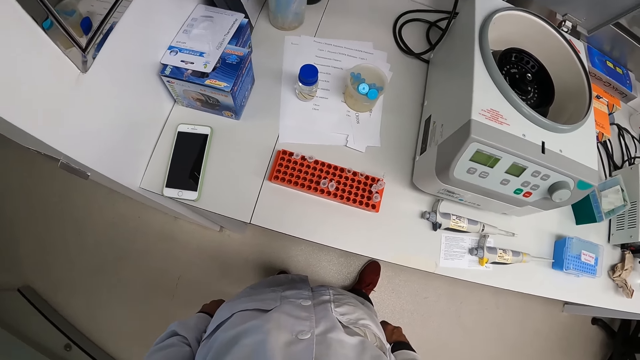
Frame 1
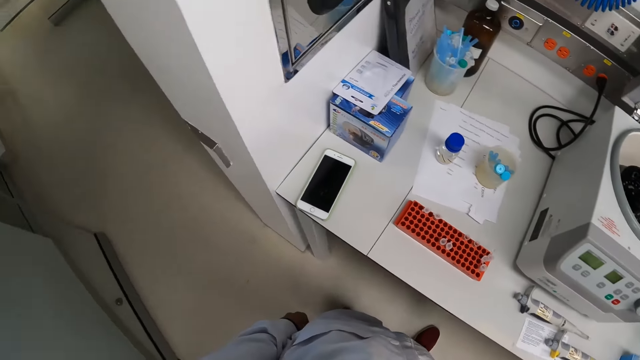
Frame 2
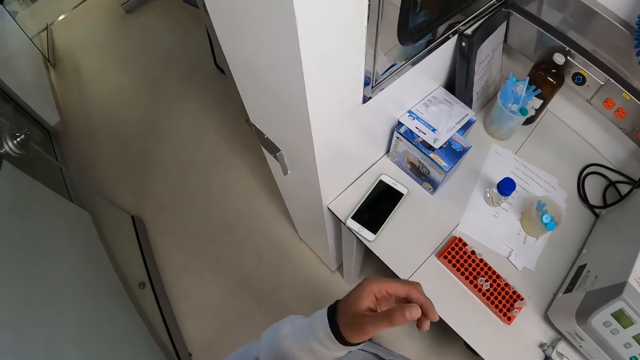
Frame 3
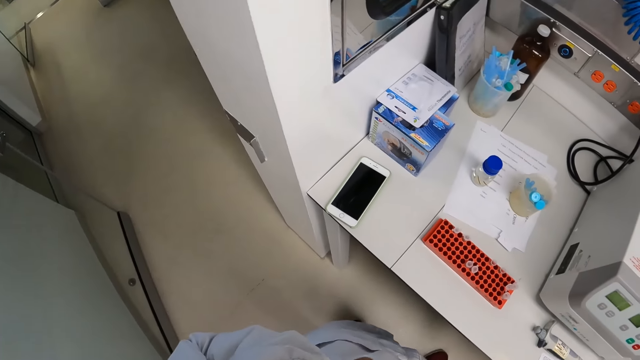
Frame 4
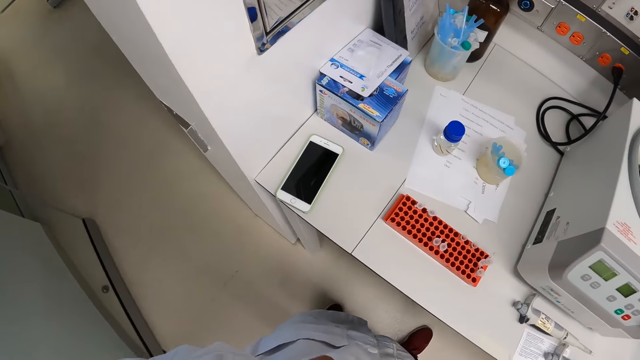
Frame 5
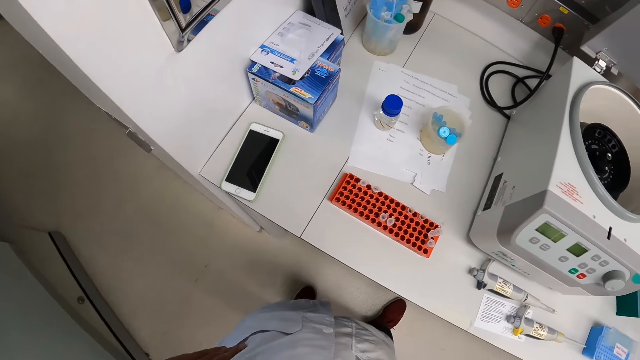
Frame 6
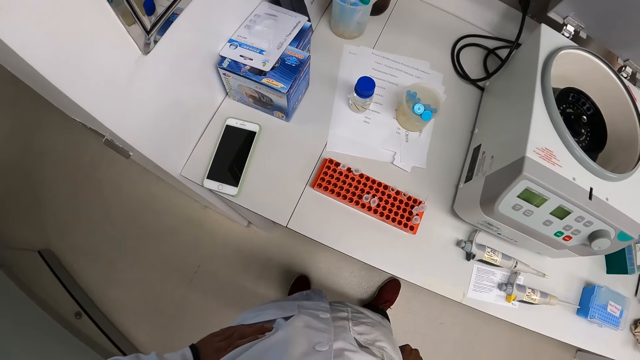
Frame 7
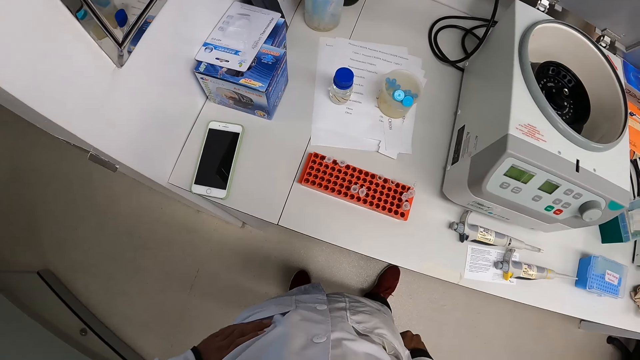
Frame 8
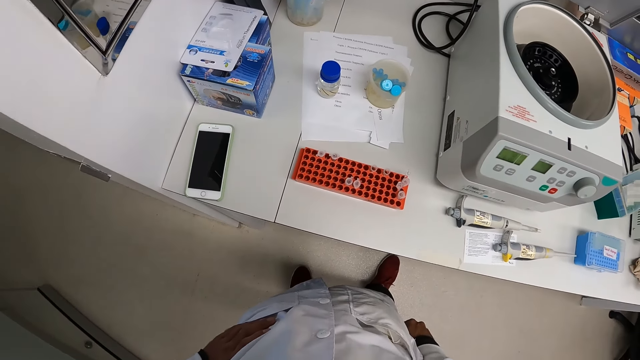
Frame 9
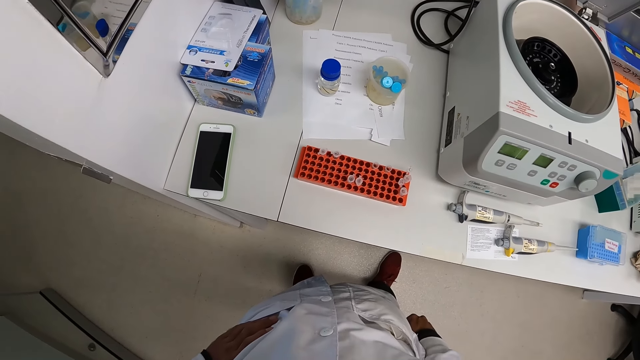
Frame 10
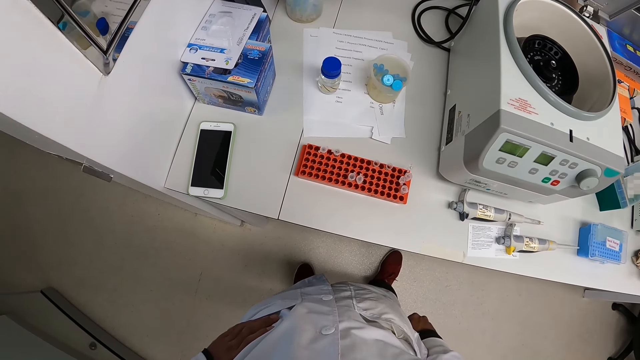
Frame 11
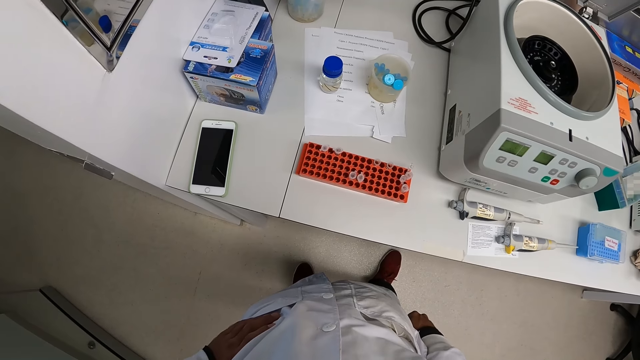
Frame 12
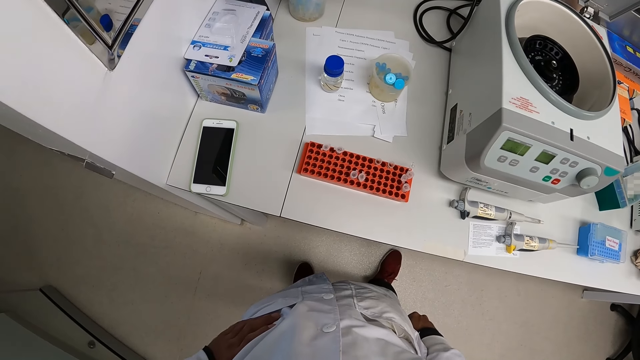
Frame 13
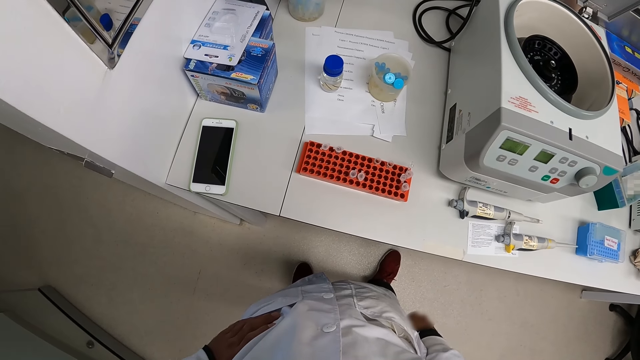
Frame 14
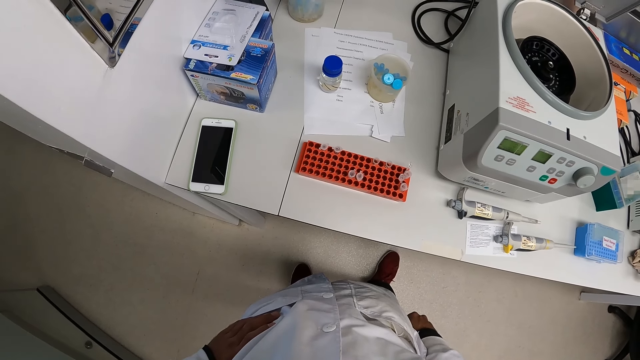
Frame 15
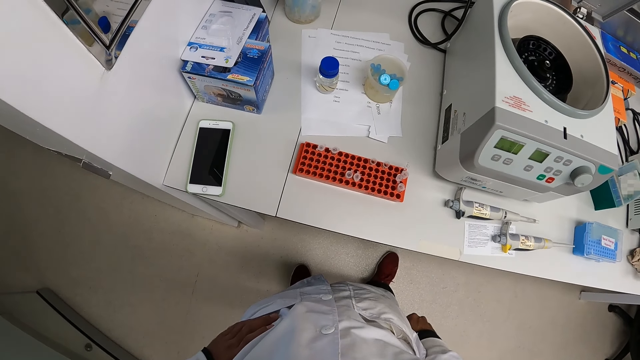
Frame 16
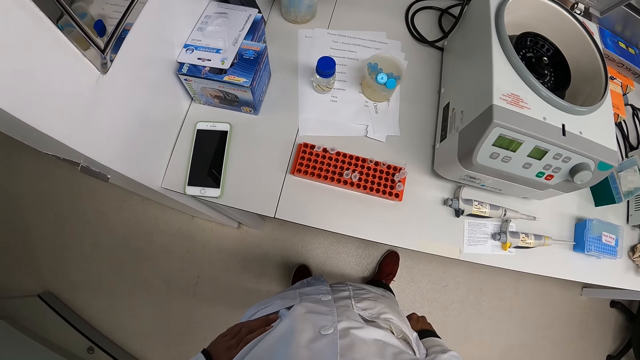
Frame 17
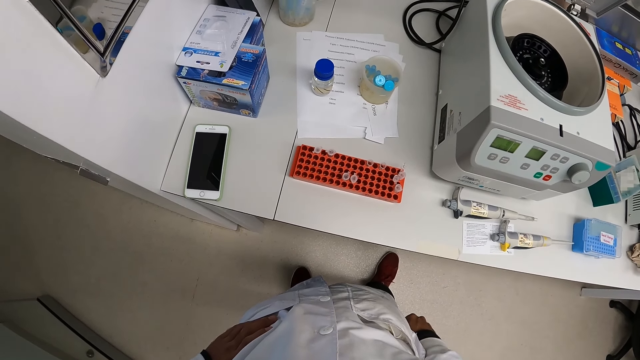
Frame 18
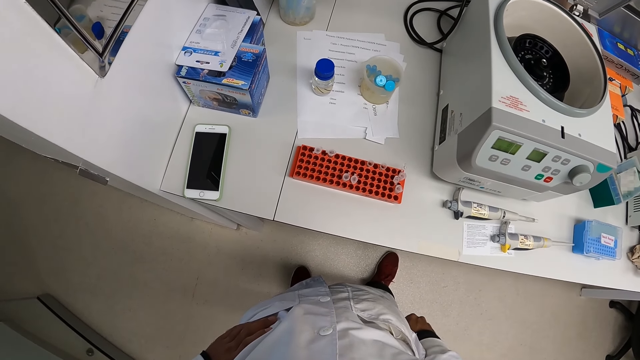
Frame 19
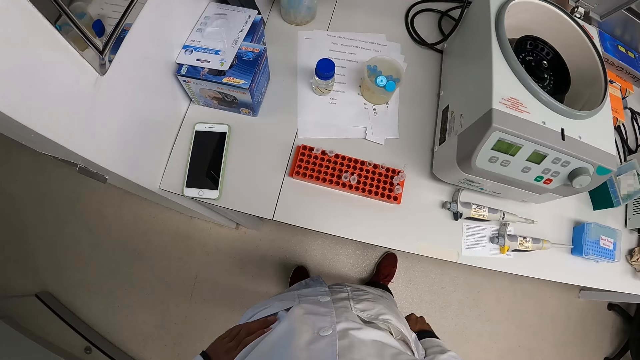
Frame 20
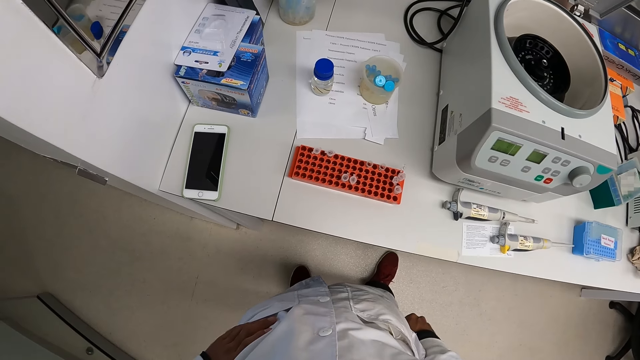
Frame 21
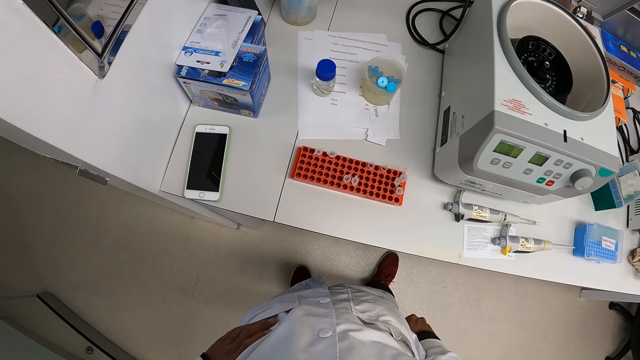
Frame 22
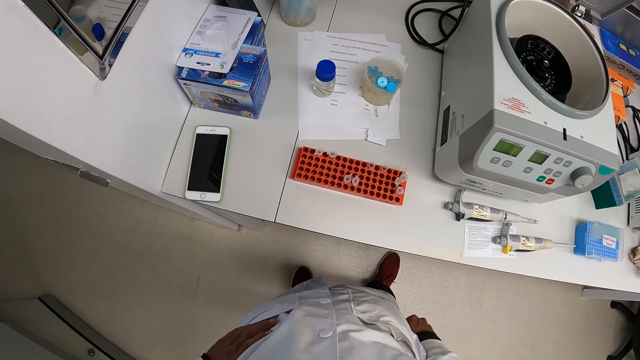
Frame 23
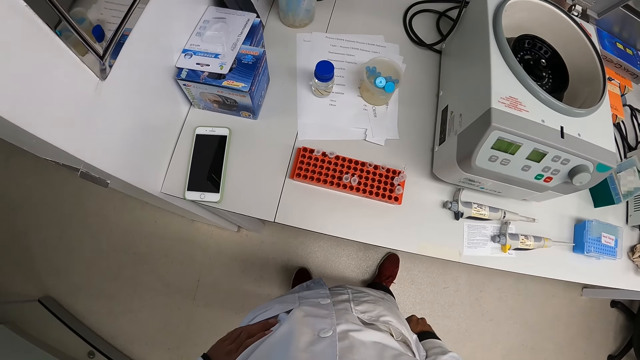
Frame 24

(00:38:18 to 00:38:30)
The camera wearer touches his face with his left hand. He moves the hand. He looks around.

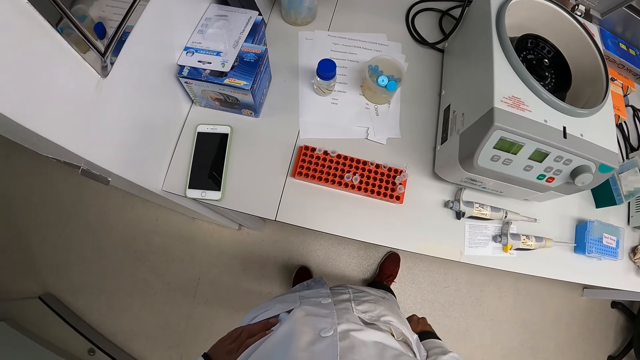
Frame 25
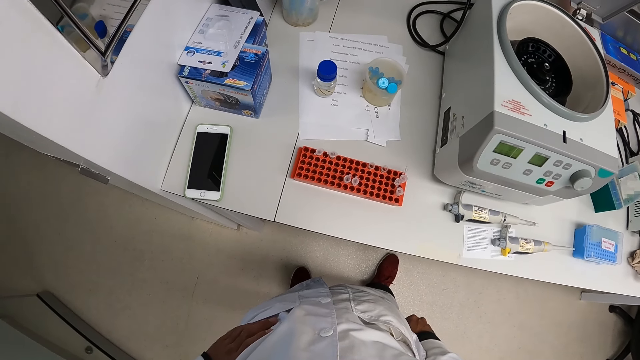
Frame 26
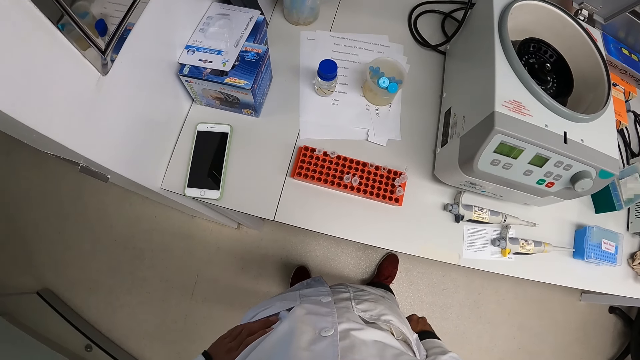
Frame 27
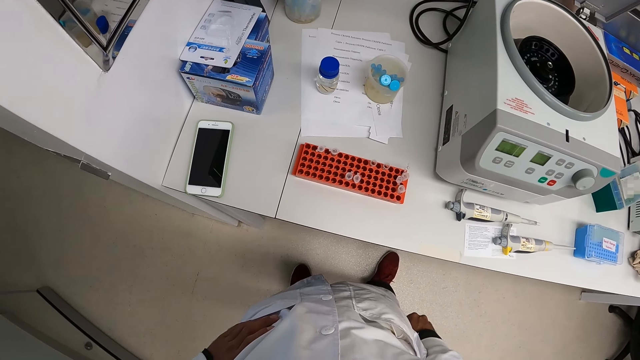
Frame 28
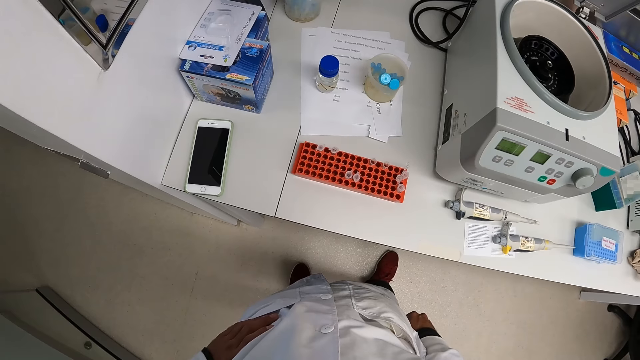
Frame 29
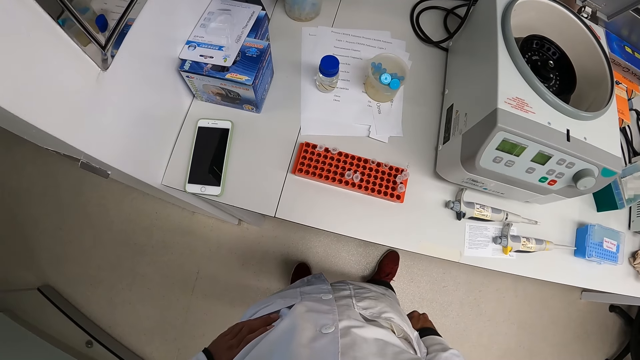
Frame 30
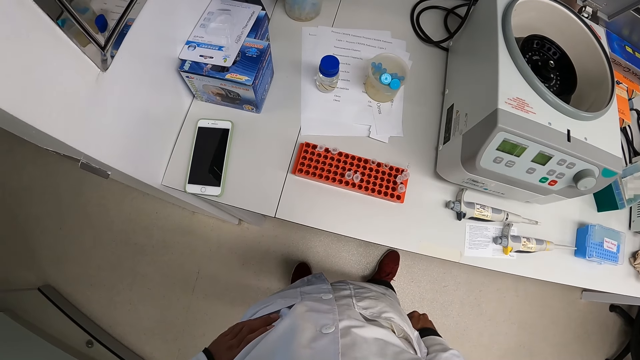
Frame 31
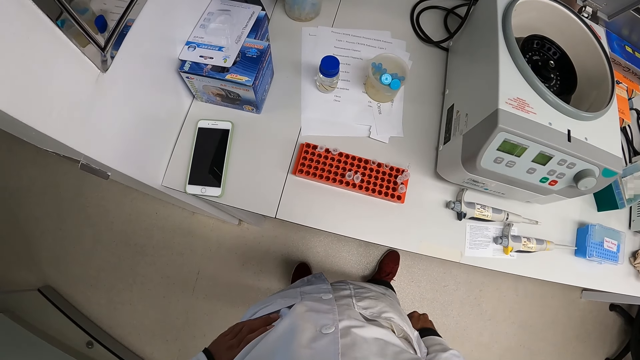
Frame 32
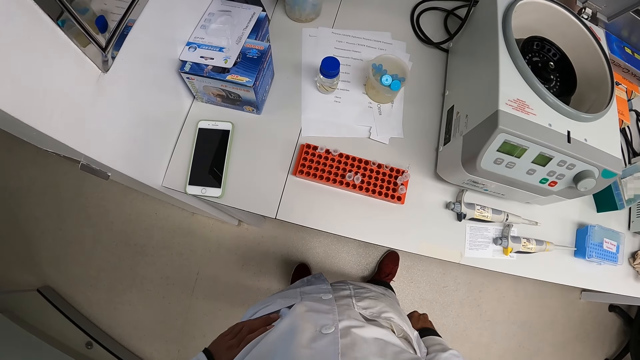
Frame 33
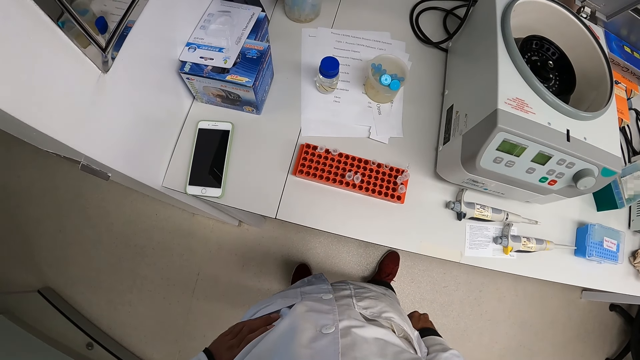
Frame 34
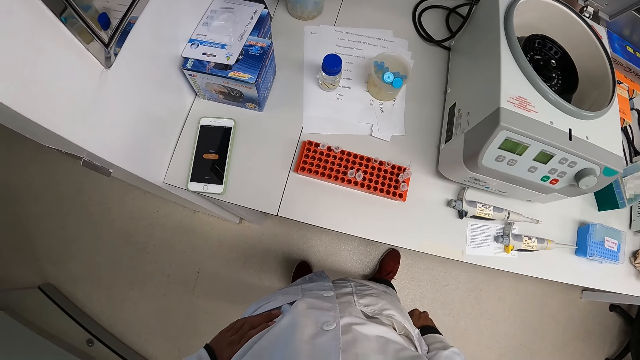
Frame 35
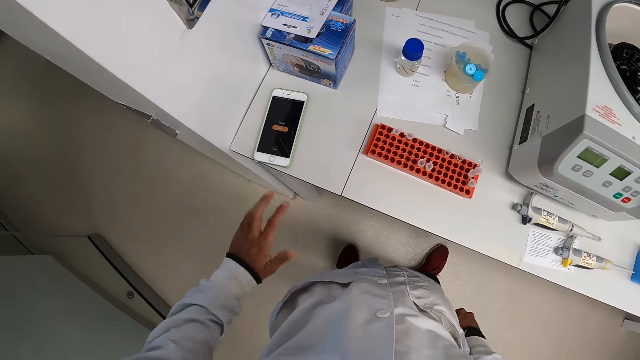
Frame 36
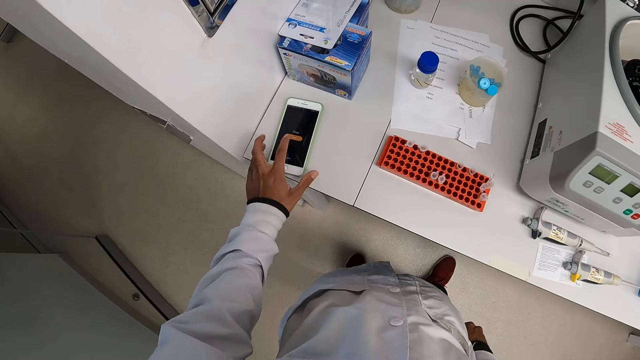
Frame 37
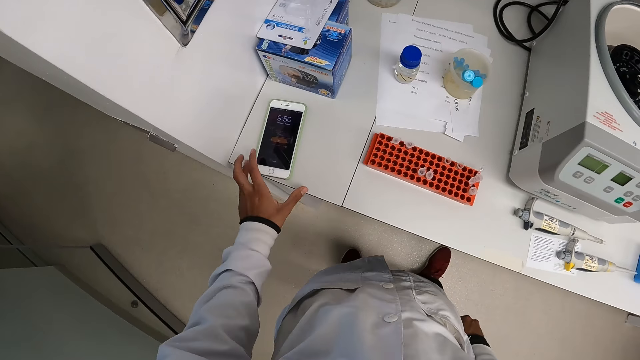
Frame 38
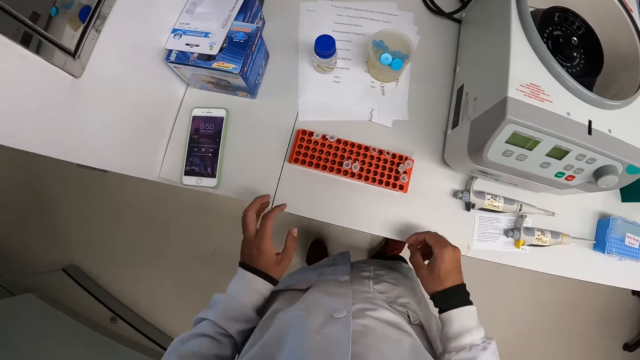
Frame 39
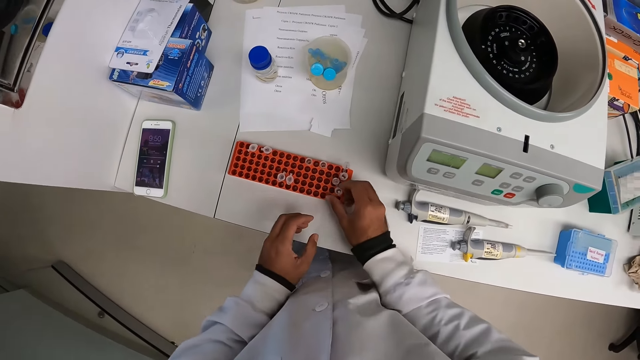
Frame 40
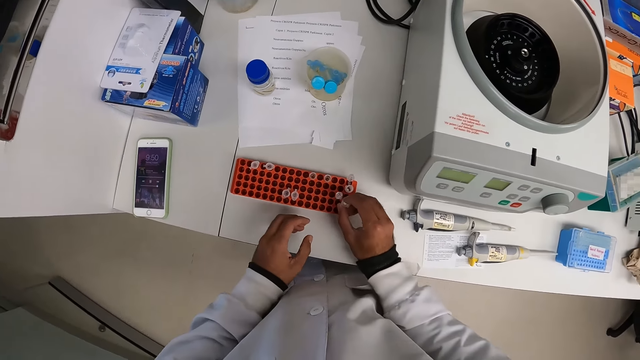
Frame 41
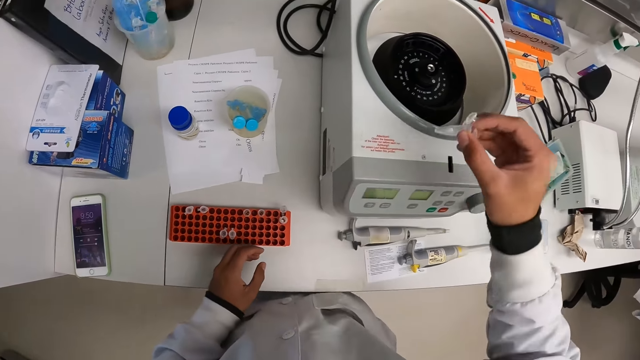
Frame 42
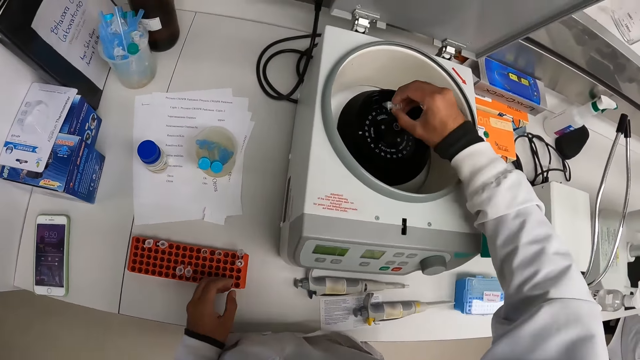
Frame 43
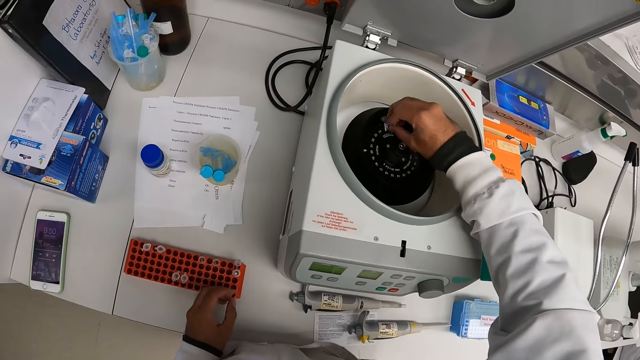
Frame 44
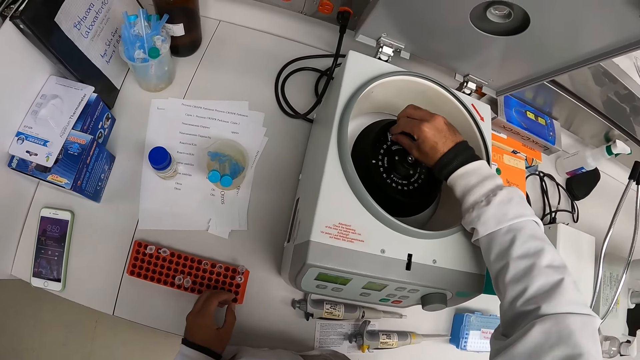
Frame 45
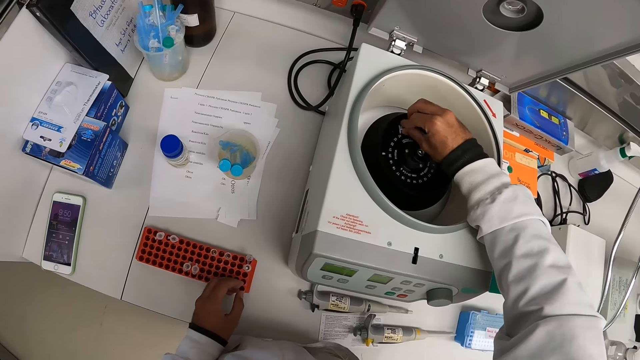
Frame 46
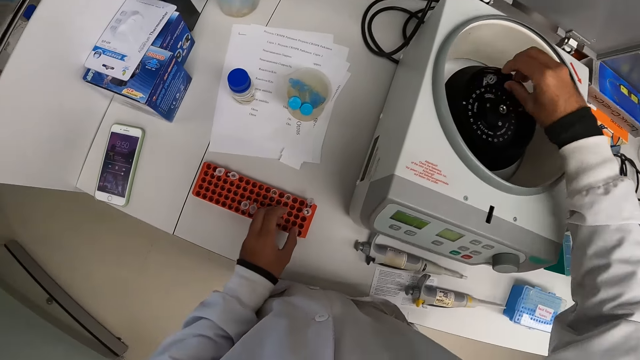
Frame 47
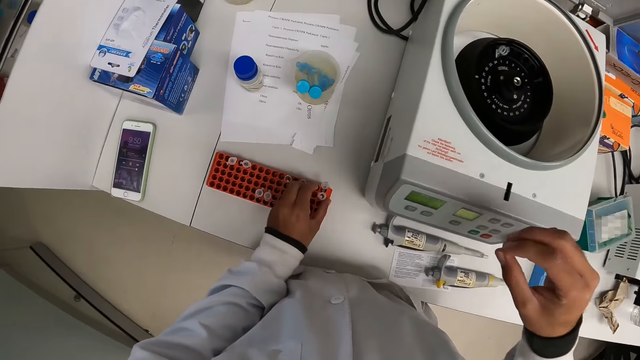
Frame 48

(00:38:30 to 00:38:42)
The camera wearer operates the phone with his left hand. He picks up a test tube from the test tube rack with his right hand. He drops the test tube in the centrifuge machine with his right hand.
